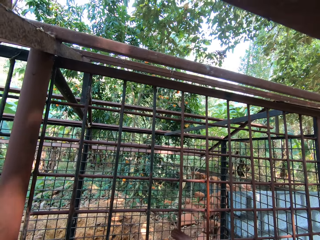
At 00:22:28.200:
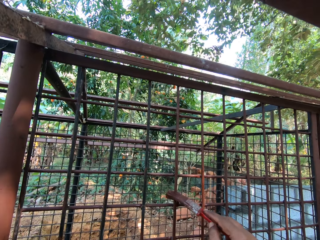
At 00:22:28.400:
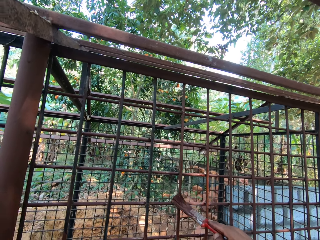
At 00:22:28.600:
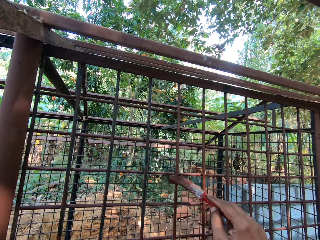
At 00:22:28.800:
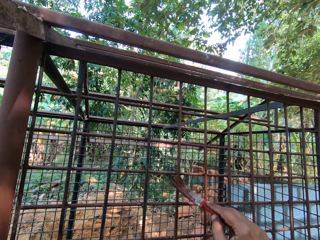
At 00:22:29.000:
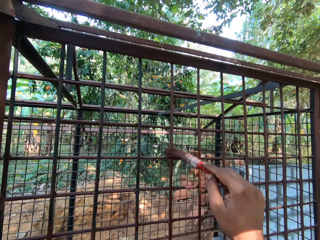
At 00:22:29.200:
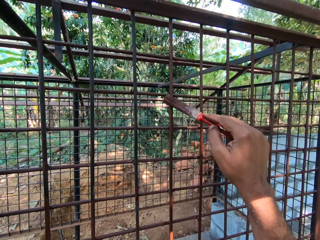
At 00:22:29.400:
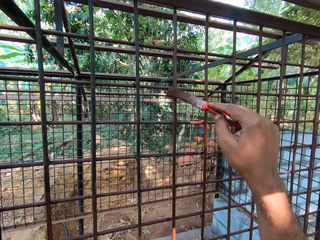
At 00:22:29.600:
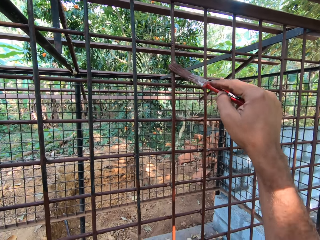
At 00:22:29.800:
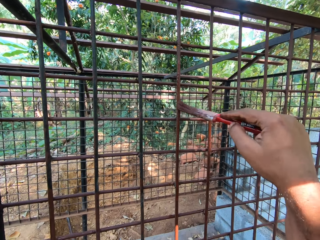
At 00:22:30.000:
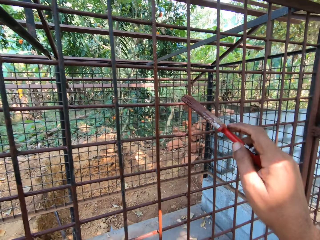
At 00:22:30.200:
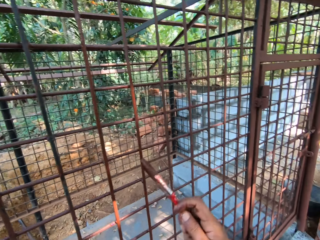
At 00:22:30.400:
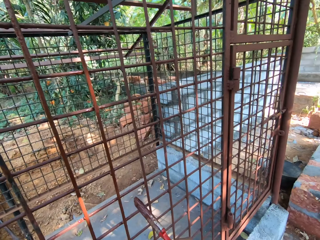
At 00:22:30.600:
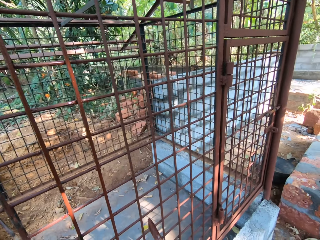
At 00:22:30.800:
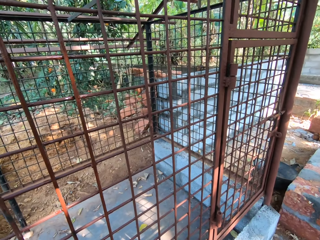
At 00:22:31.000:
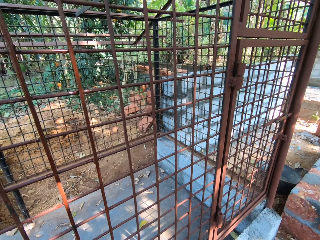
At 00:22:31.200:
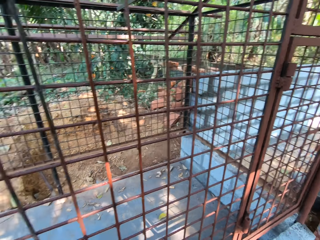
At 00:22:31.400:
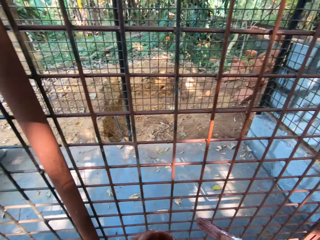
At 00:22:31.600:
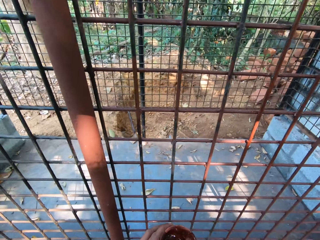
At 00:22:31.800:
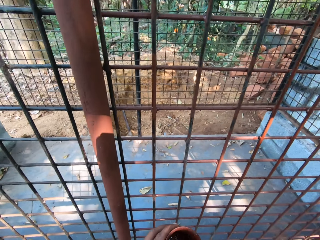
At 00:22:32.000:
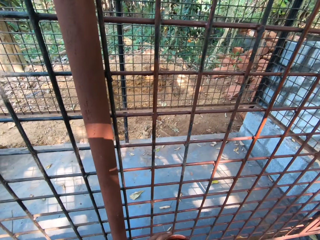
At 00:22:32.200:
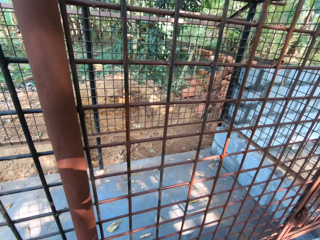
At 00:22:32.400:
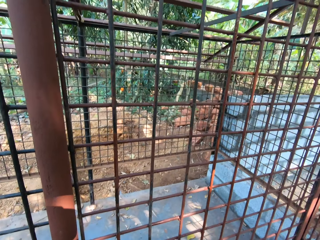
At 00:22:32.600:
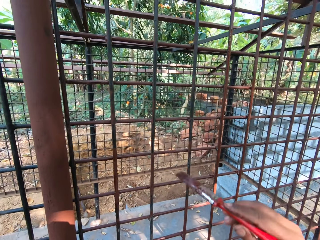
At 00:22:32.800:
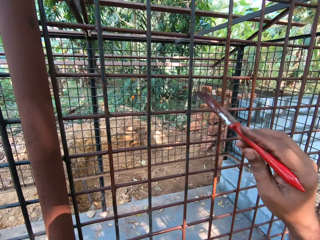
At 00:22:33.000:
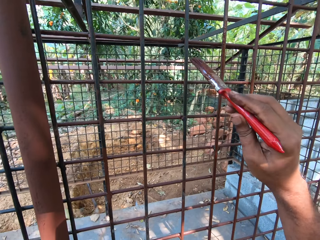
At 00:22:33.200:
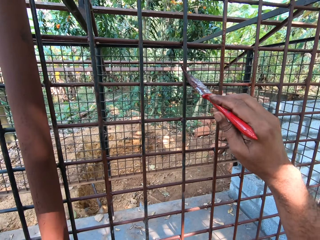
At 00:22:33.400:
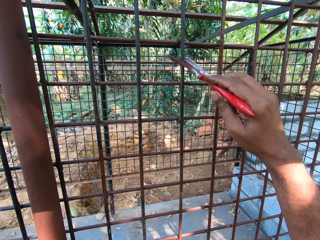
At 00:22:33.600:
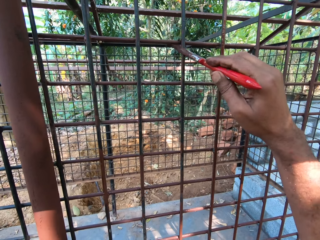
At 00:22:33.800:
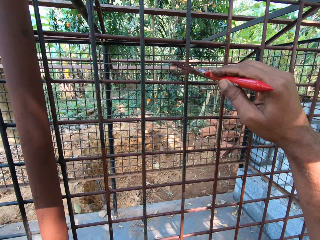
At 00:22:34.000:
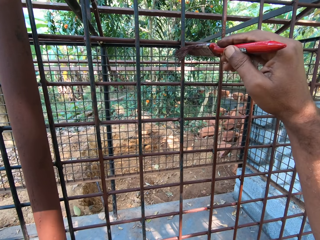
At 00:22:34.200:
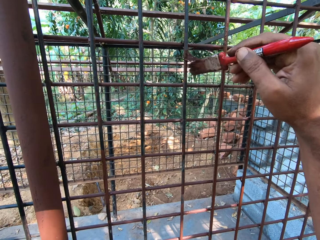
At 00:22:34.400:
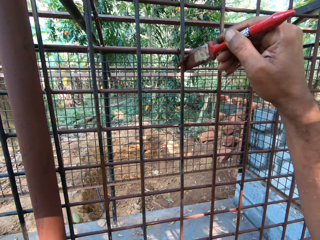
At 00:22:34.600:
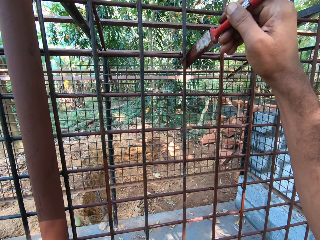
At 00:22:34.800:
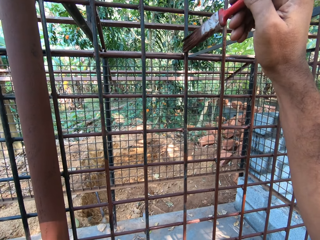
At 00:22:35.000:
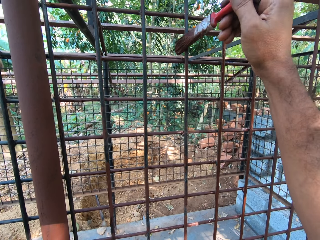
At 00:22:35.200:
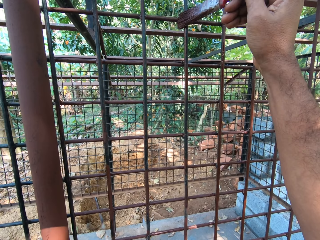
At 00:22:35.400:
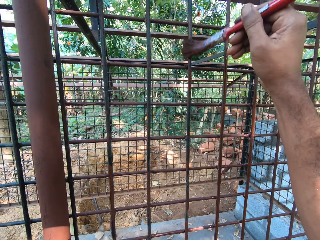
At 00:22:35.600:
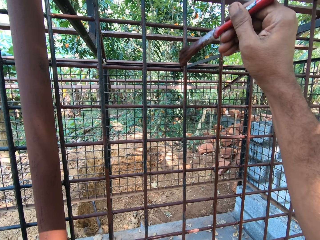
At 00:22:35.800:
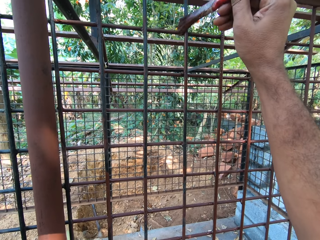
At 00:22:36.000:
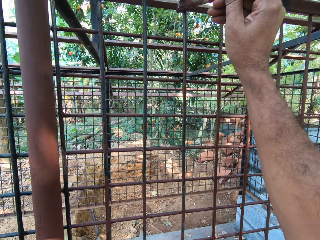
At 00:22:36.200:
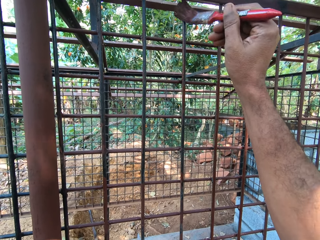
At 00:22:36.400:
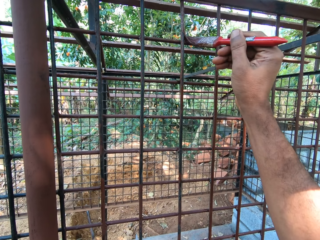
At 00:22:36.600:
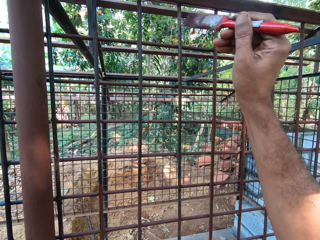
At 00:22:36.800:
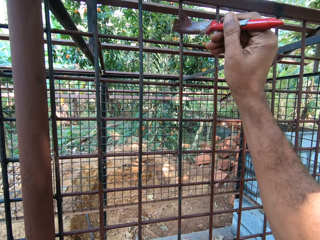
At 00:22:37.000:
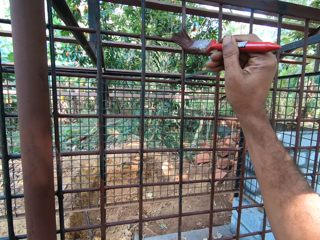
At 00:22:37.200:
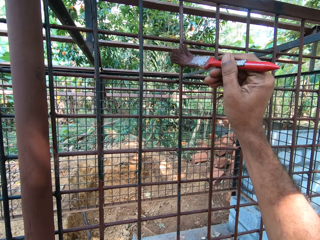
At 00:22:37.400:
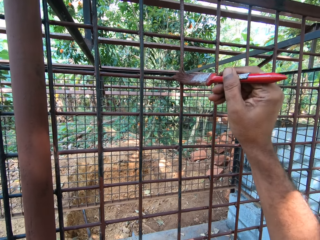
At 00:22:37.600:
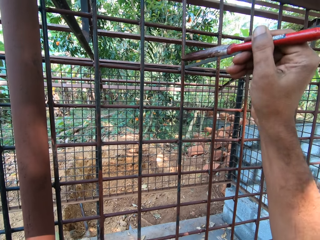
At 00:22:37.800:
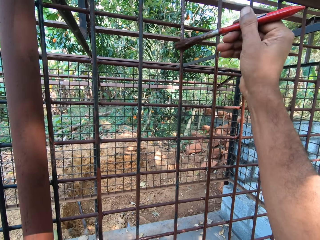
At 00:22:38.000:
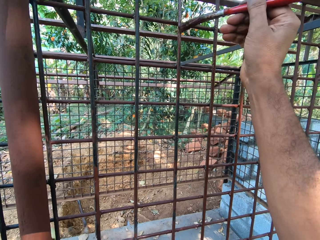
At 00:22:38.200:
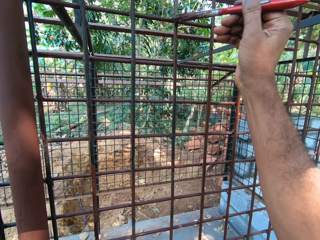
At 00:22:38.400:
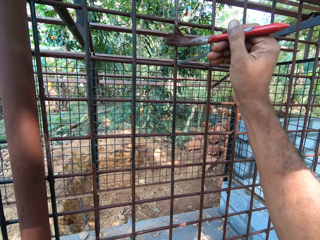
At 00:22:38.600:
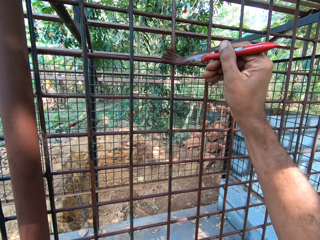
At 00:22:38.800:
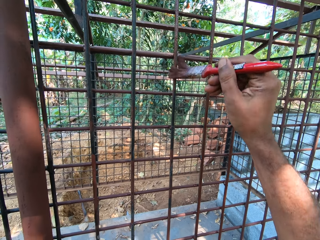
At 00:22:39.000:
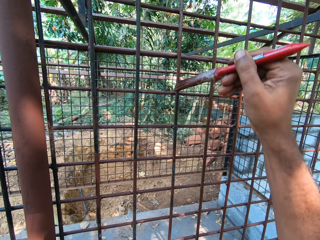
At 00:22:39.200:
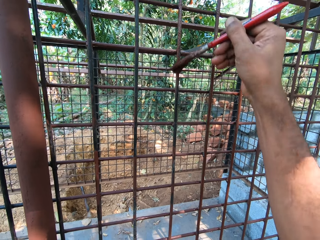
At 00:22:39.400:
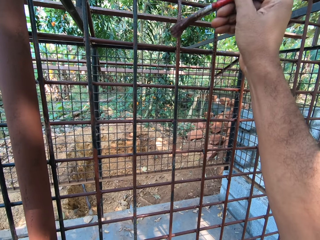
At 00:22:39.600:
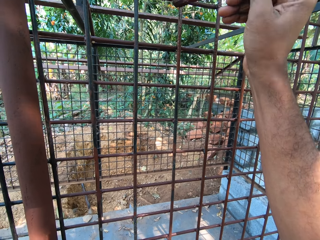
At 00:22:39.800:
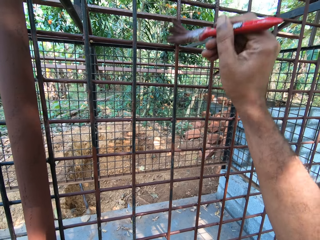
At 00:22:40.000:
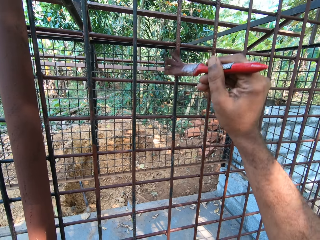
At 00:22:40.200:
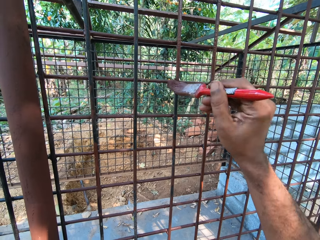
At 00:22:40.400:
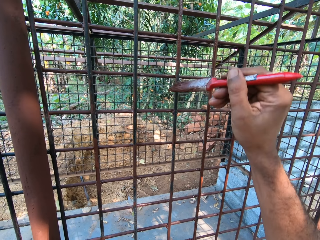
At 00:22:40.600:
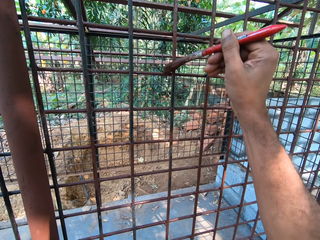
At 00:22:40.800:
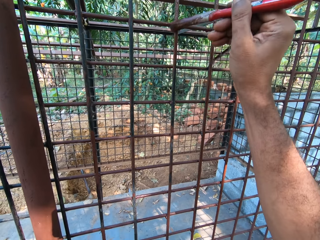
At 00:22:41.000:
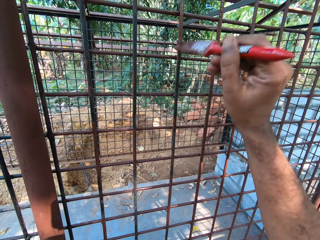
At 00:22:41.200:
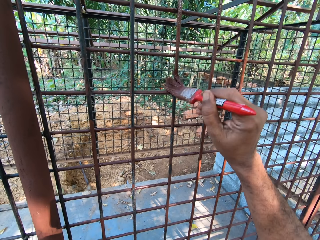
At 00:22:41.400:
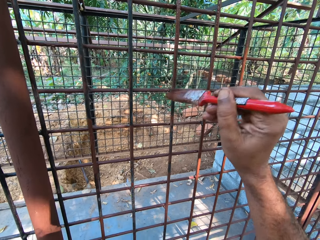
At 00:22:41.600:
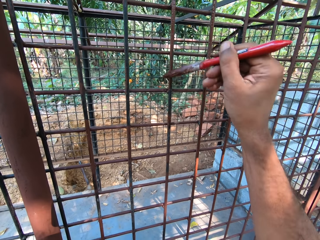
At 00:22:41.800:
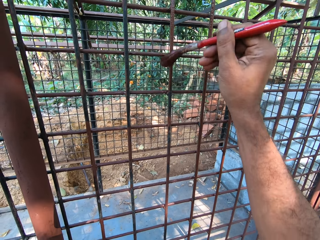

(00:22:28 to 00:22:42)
The camera wearer pulls back the right hand and makes a step. He dips the paintbrush inside the container with paint. He lifts the paintbrush. He paints the metal cage with the paint brush in his right hand. He interacts with a man and another man.

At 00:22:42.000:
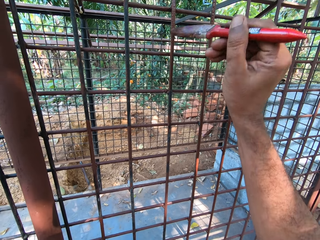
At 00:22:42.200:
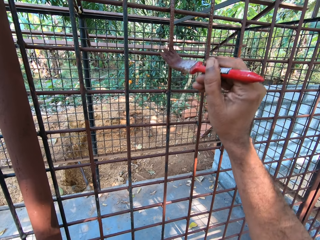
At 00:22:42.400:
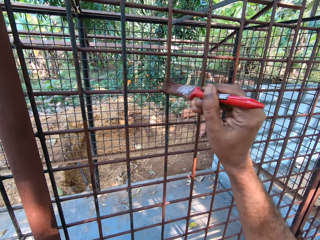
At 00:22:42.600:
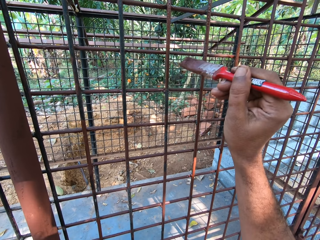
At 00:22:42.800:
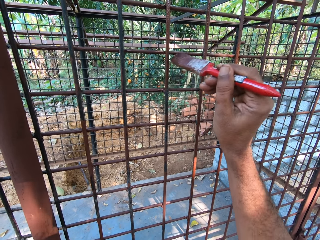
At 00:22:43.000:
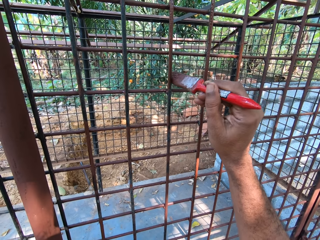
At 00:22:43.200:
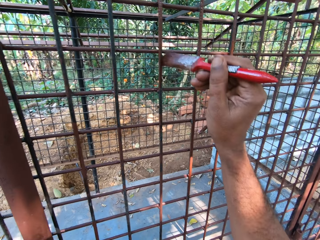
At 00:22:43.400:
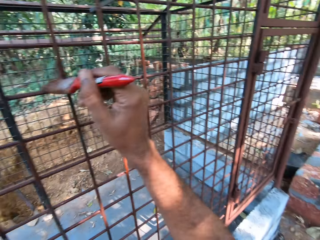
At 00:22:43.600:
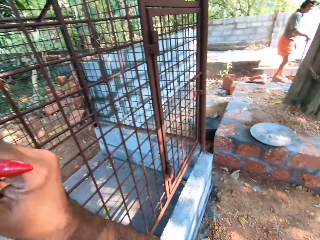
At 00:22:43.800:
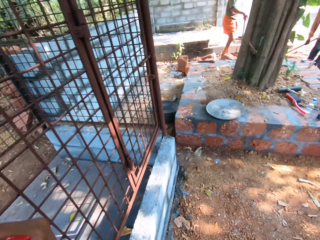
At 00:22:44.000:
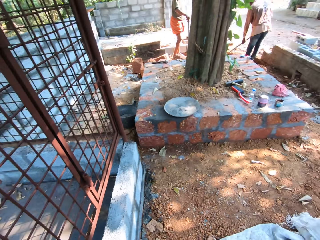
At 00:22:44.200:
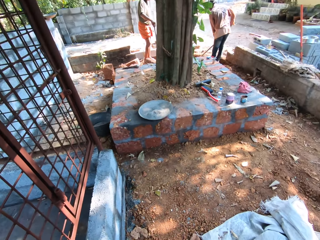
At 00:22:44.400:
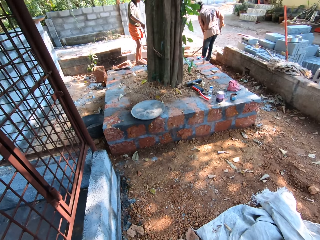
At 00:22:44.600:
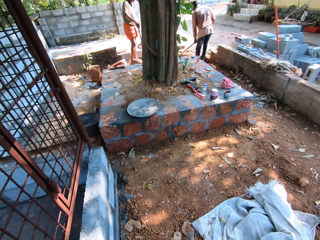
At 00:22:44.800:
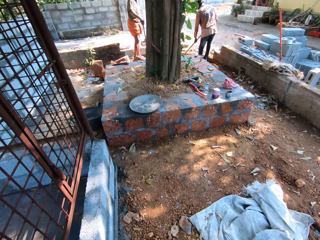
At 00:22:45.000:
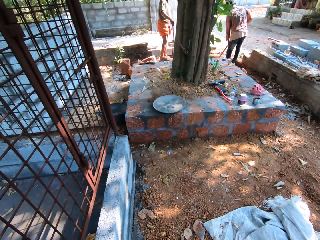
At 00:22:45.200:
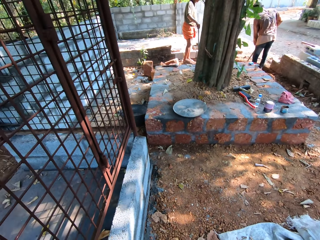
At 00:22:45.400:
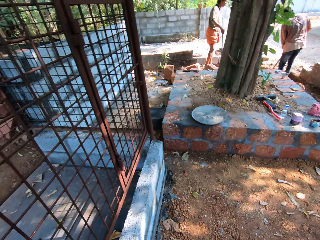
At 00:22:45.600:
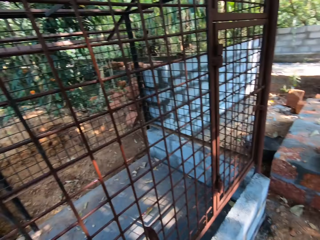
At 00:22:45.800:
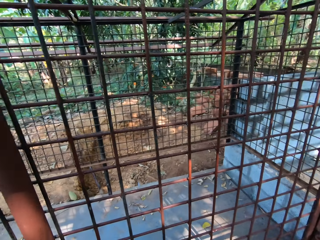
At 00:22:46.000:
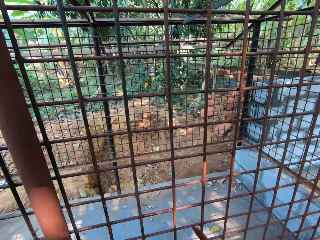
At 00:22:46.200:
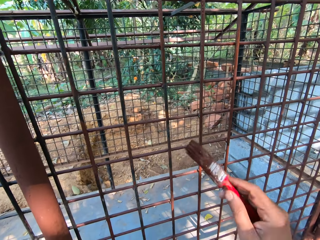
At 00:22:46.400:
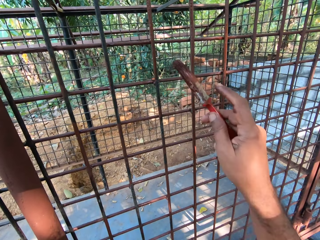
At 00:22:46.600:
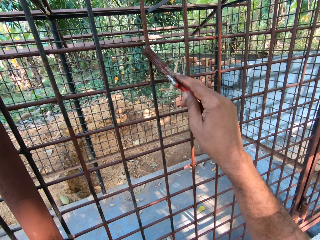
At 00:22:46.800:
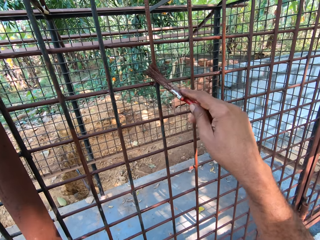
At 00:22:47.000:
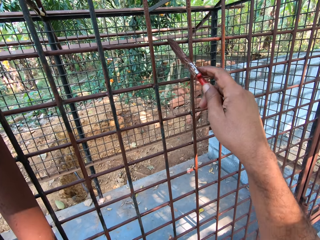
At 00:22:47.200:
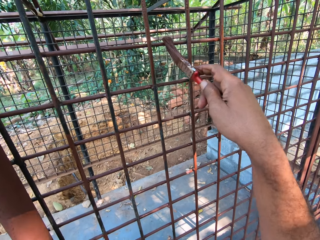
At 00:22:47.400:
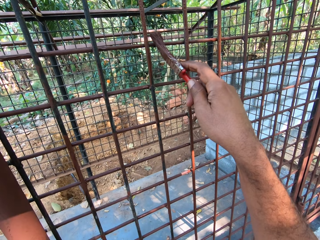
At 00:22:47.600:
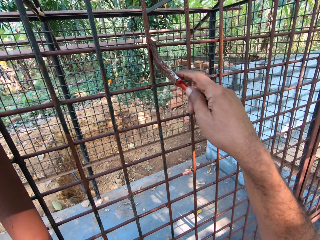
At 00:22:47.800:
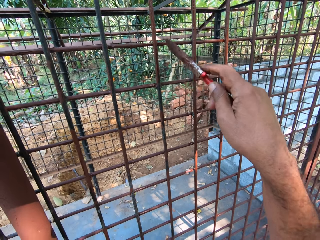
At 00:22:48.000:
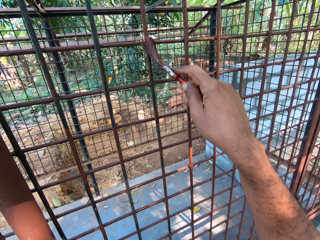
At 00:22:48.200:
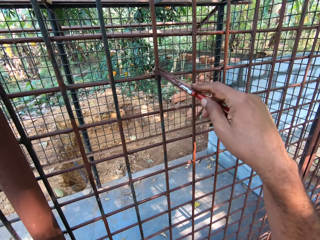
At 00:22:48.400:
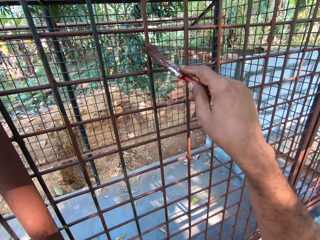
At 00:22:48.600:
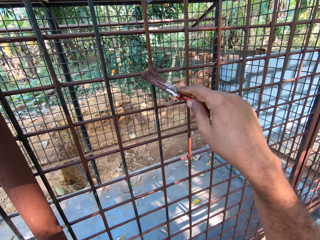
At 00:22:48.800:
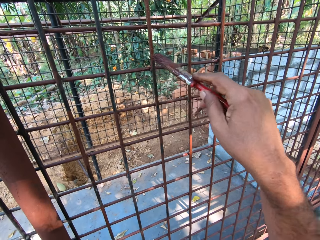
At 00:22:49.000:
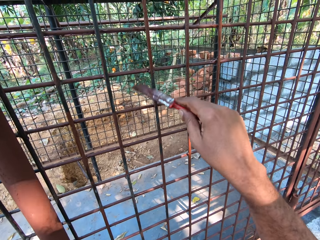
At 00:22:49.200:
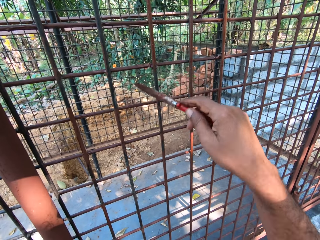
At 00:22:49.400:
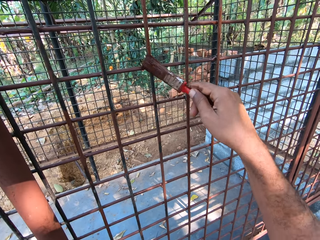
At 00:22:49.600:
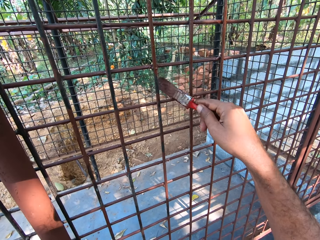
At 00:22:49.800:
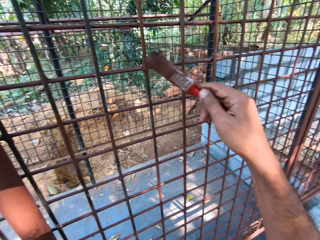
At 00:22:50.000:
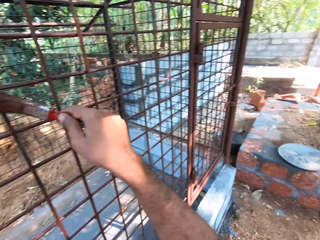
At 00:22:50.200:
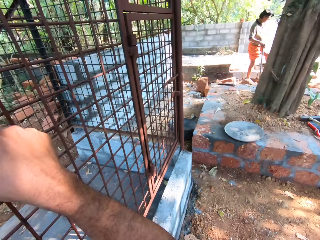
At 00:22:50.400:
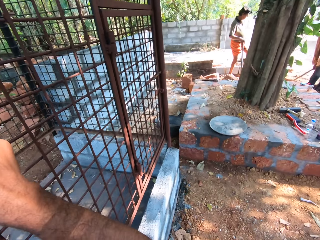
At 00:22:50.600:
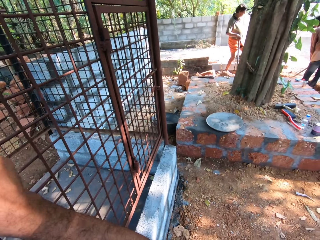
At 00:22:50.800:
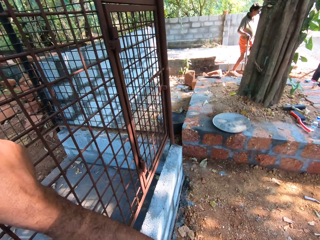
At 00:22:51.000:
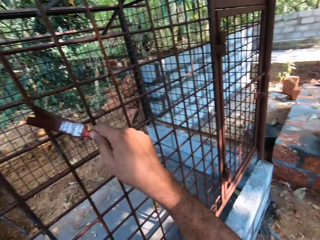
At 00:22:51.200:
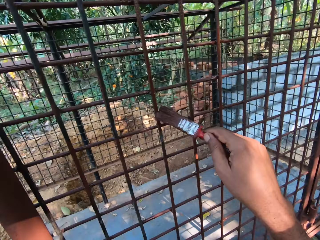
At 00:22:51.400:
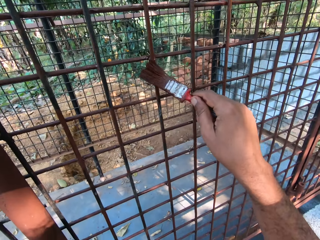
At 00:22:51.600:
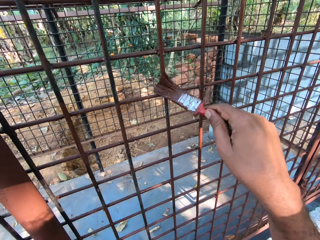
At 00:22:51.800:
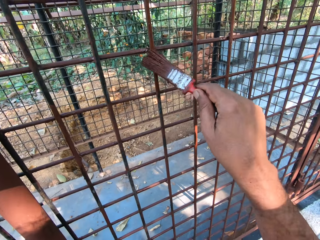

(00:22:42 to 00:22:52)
The camera wearer looks around. A man gathers sand on the ground with the hoe in both hands. The camera wearer paints the metal rod.
